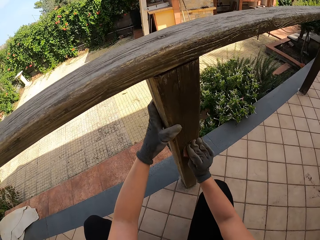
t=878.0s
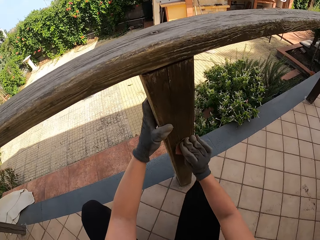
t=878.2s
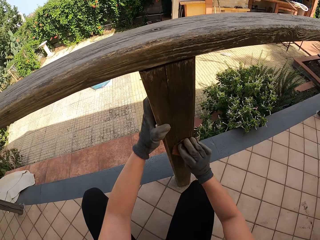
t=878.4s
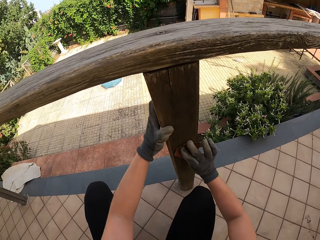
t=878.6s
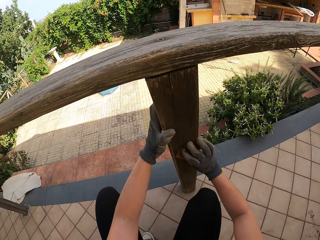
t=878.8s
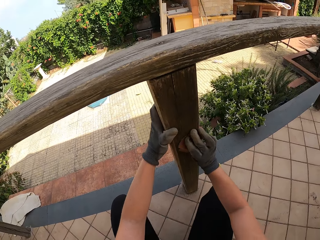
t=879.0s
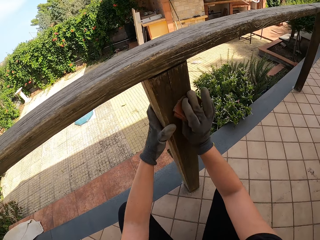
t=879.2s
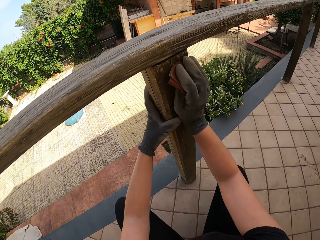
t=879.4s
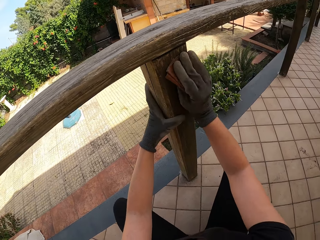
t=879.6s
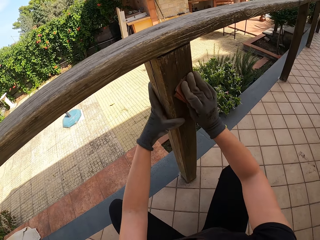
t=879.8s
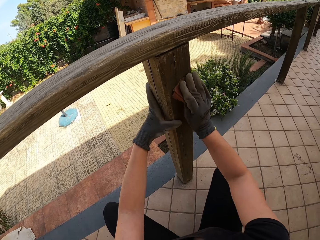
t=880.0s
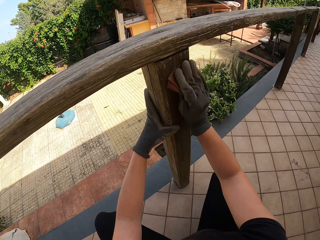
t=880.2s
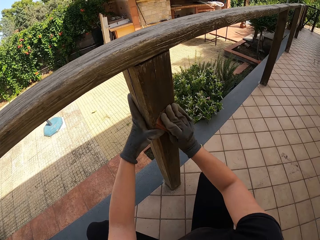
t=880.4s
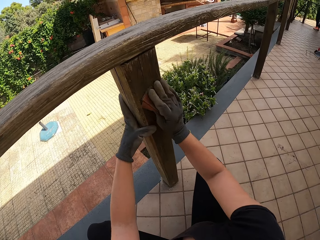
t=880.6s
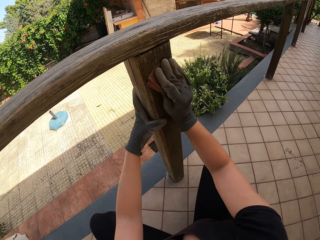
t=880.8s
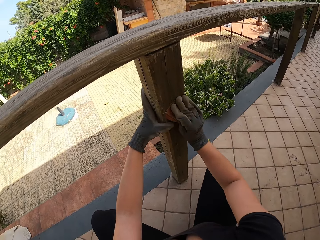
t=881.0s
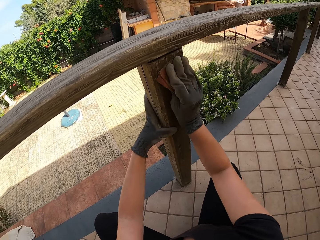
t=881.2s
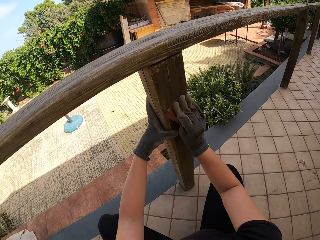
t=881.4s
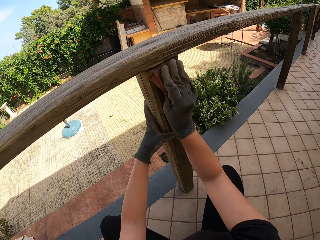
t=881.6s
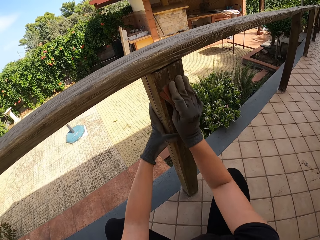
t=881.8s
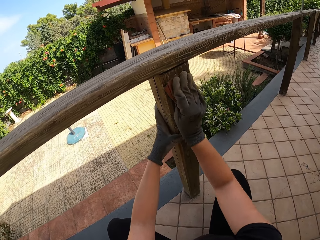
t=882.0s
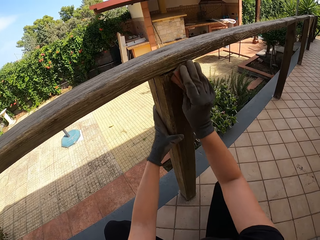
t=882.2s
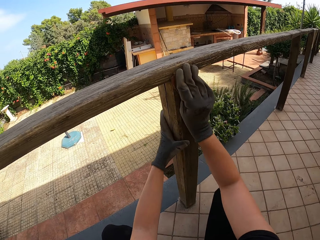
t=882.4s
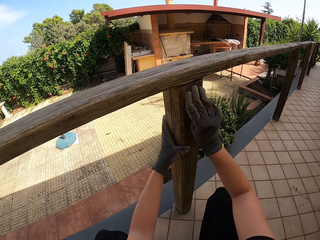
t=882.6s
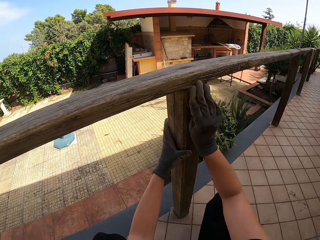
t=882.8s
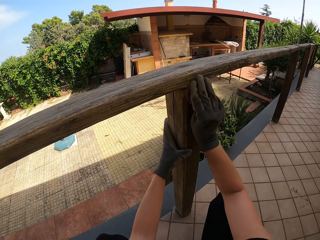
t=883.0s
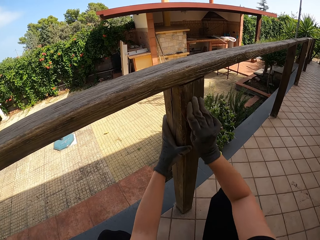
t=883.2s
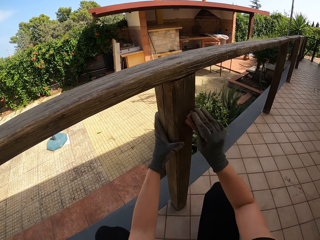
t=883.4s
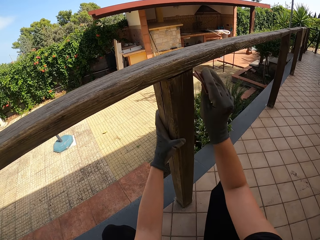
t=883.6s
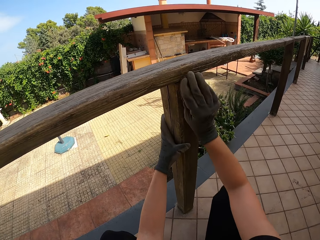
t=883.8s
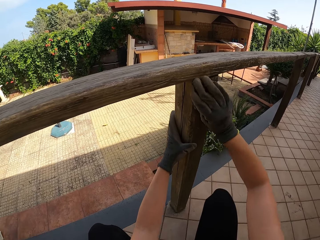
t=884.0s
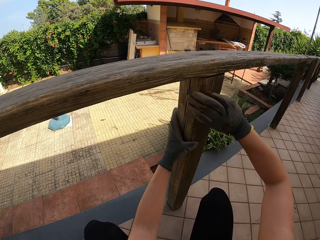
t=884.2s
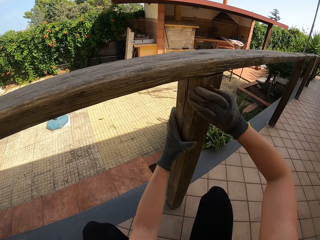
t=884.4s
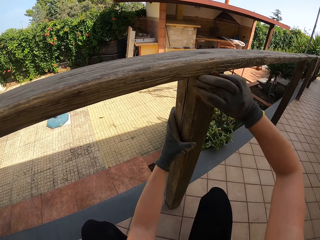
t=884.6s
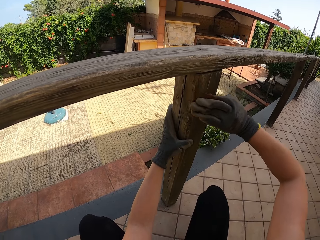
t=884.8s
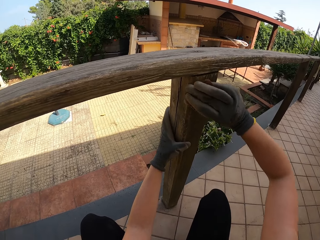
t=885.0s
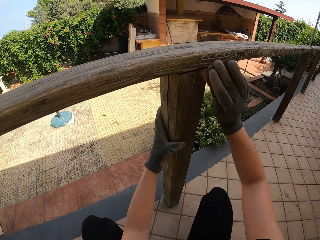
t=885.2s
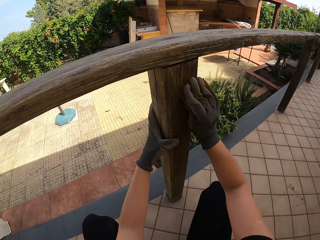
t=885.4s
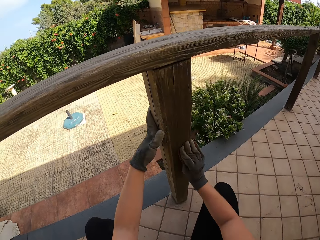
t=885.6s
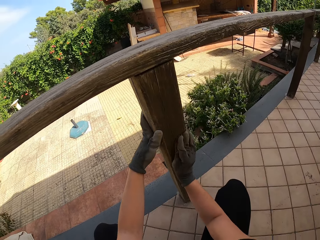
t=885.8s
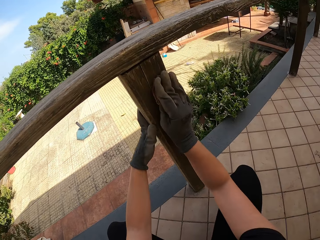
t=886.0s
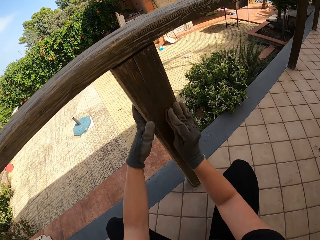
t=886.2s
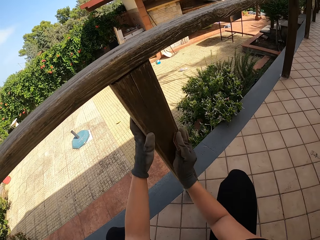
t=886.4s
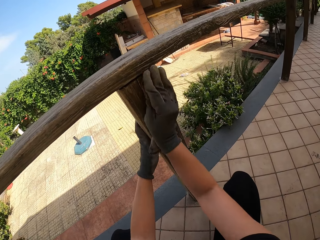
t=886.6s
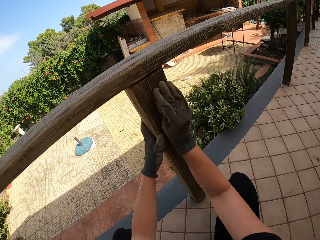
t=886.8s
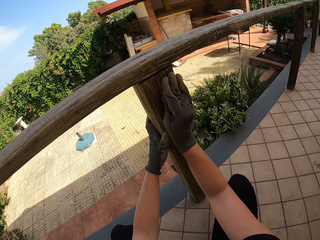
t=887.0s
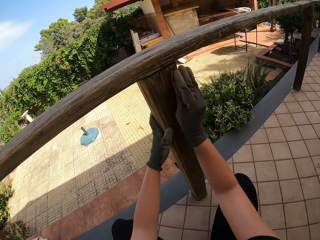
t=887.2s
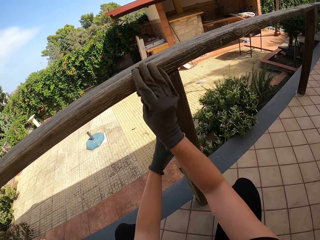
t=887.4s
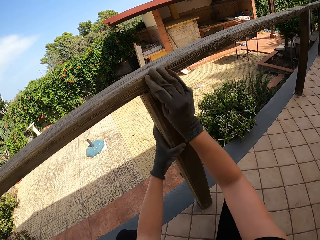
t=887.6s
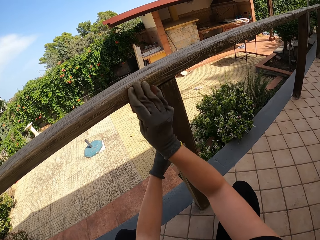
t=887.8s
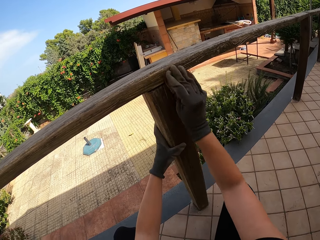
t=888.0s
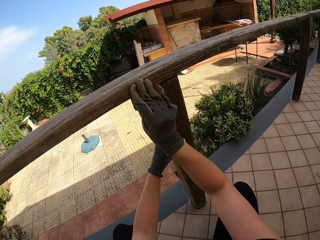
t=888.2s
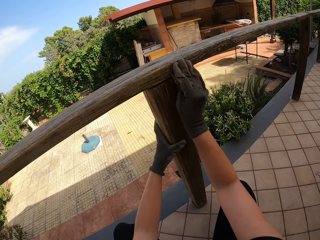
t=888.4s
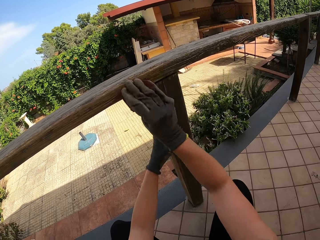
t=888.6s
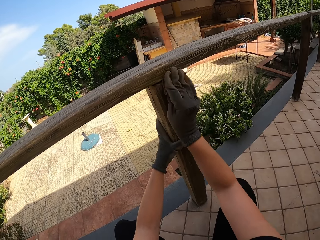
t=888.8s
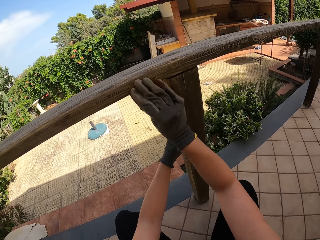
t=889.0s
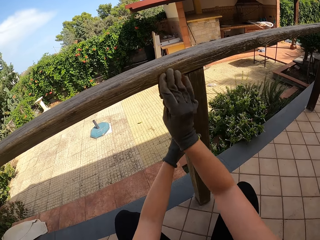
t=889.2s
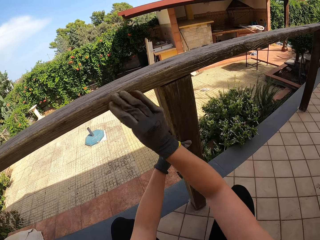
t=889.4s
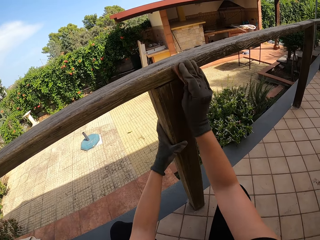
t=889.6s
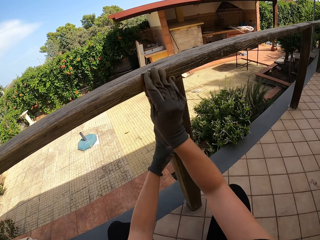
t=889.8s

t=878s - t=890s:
The camera wearer stops scrubbing the wood. They scrub the wood.

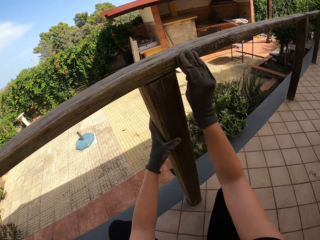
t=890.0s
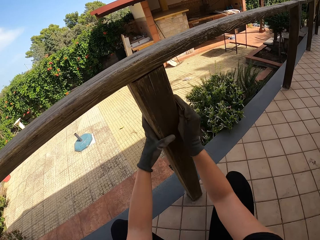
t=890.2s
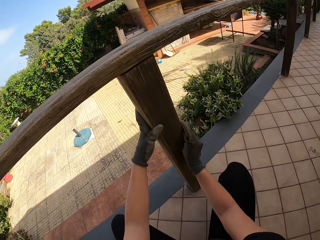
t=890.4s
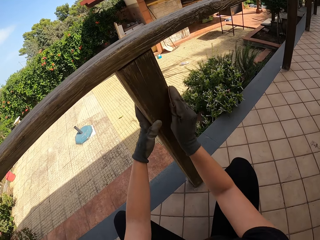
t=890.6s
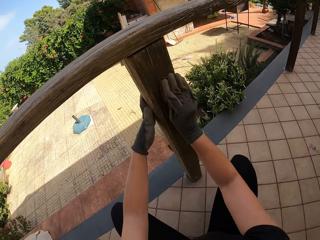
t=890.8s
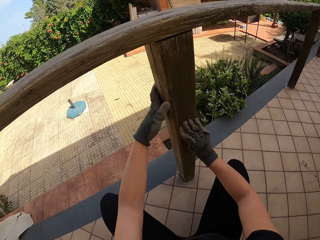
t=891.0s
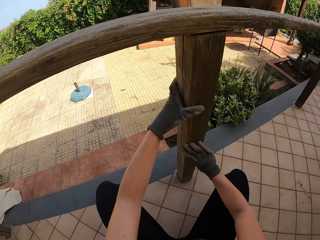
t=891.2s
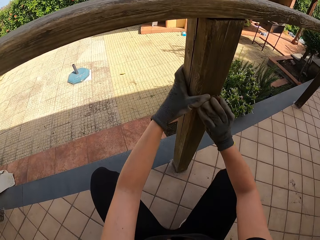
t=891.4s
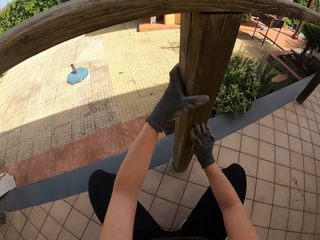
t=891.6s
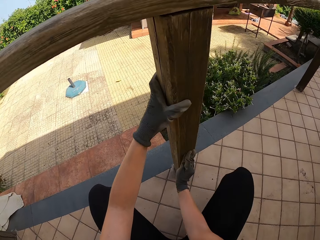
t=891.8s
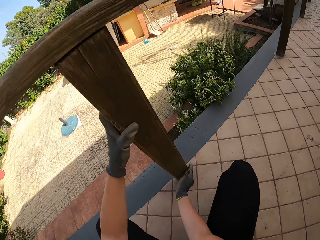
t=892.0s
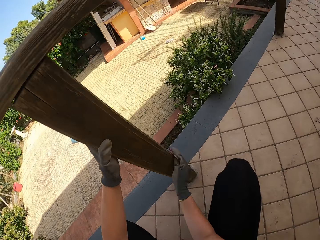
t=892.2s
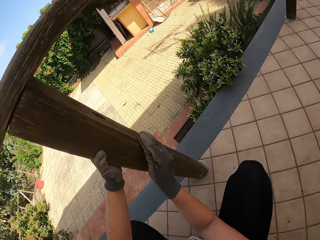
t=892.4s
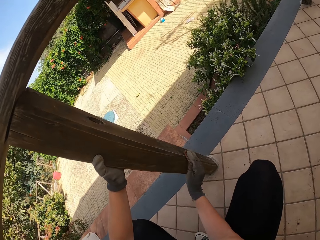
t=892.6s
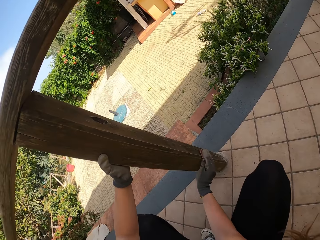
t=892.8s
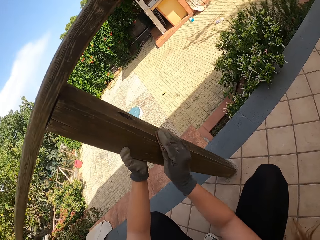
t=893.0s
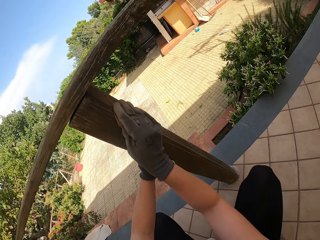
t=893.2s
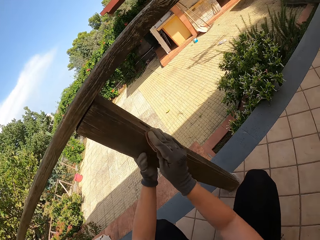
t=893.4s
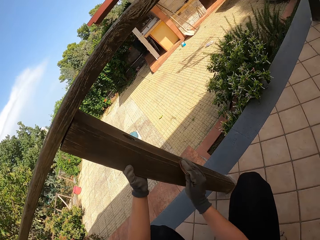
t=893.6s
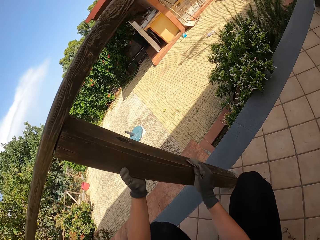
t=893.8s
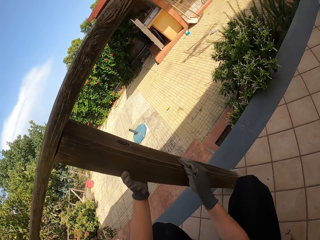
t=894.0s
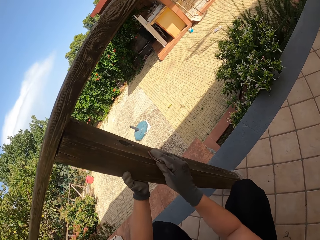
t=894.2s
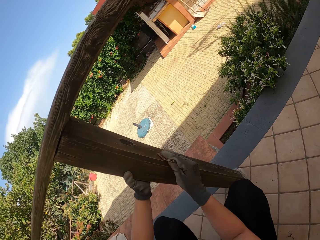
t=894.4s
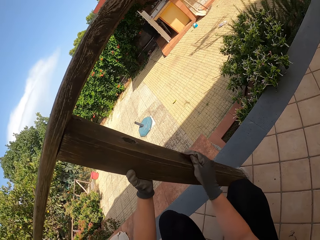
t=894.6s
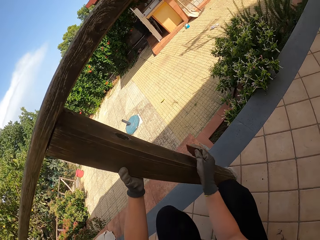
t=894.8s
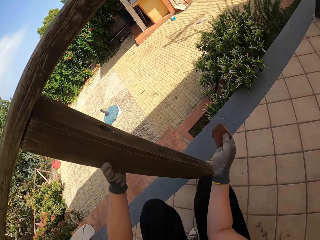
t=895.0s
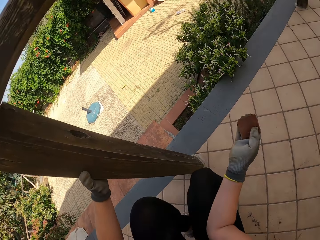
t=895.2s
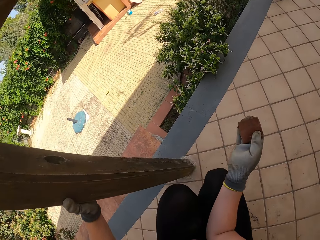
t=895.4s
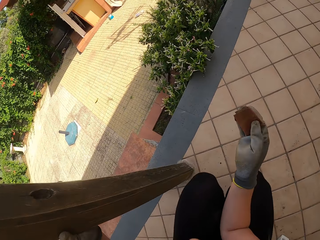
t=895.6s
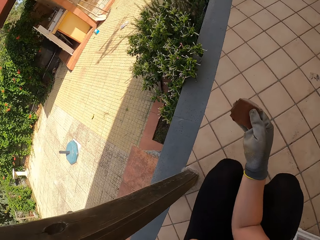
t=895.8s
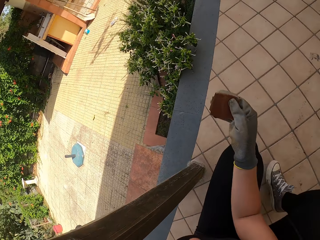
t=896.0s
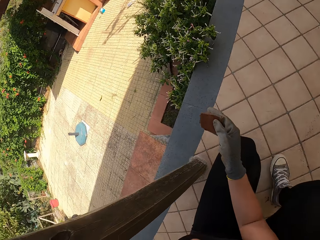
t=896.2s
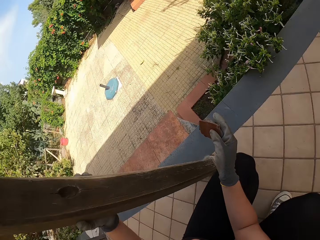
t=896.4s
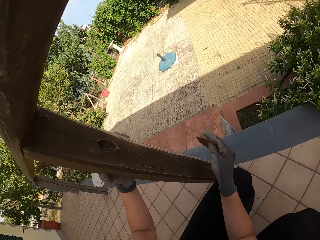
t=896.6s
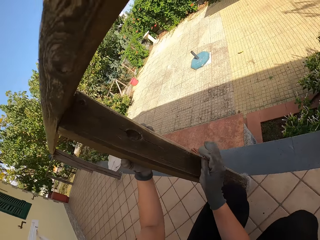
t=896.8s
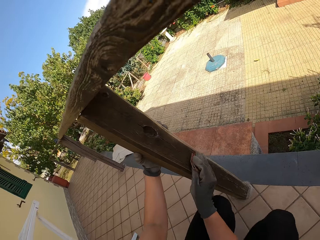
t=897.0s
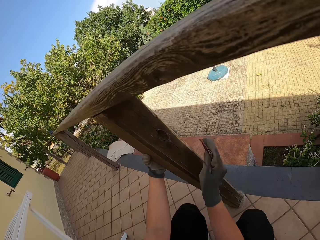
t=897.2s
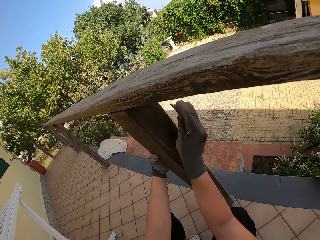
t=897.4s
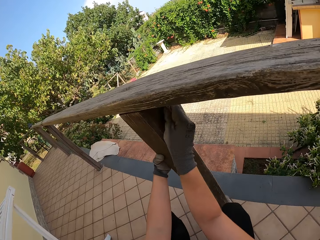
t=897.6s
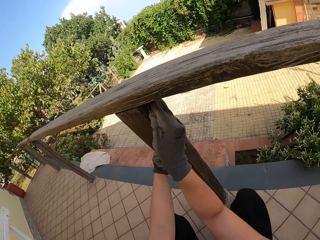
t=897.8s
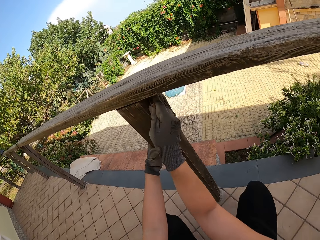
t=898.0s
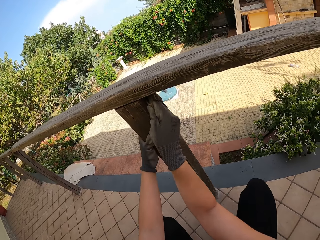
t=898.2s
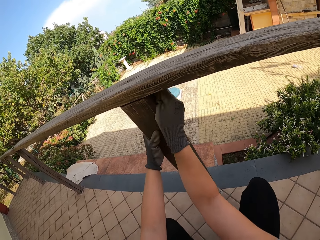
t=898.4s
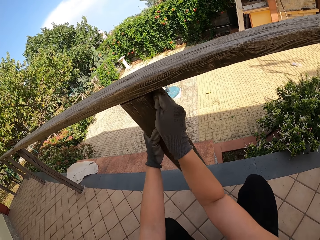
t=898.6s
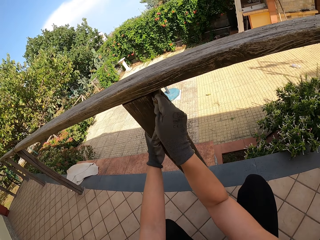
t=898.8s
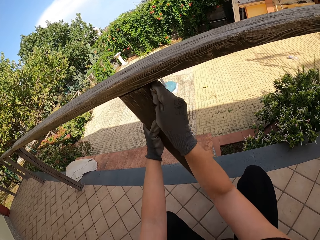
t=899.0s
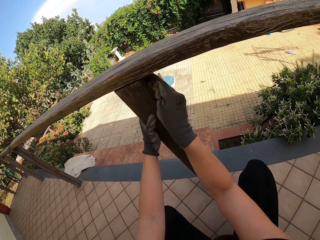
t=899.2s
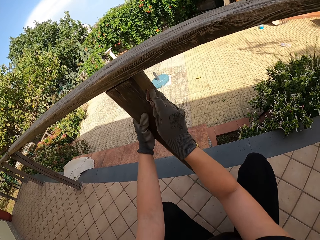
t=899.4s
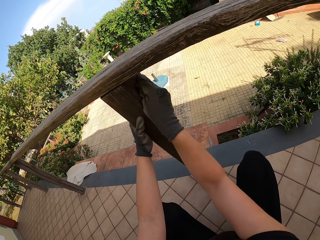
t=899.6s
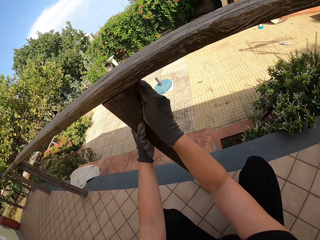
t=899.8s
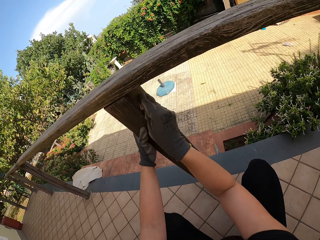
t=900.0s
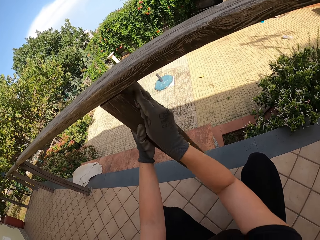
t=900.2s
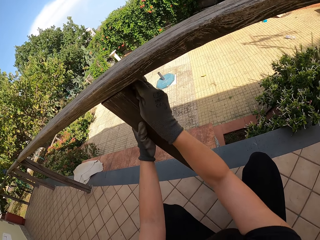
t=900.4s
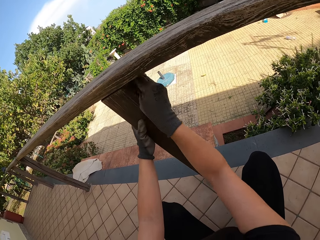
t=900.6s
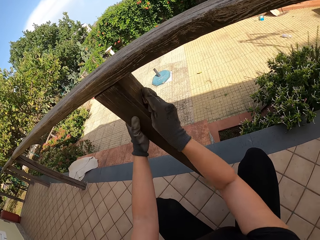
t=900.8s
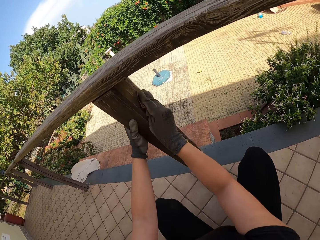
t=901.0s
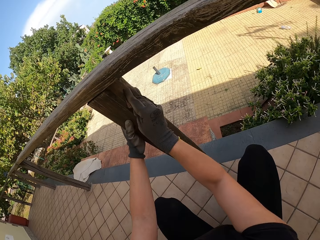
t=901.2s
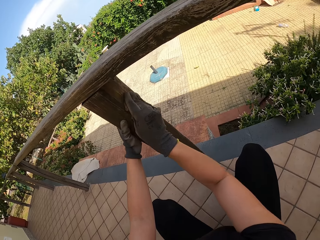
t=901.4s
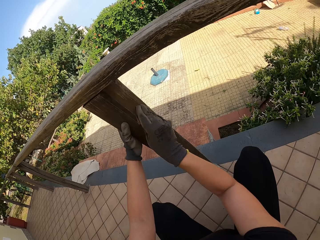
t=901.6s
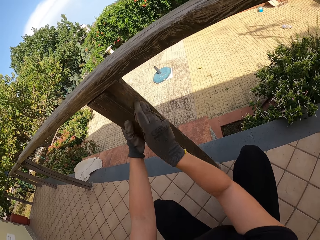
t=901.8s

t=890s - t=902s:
The camera wearer stops scrubbing the balcony. He turns around the balcony. He moves slightly to the right. He scrubs the balcony with the sandpaper with his right hand.
